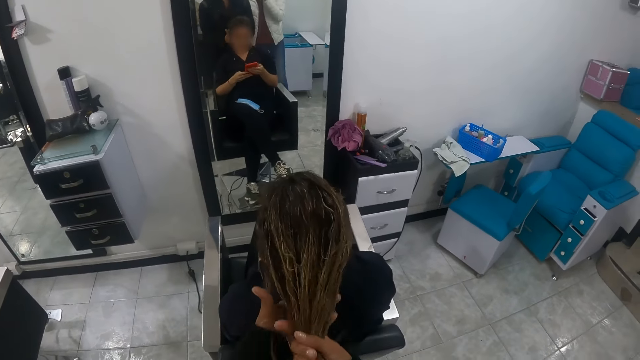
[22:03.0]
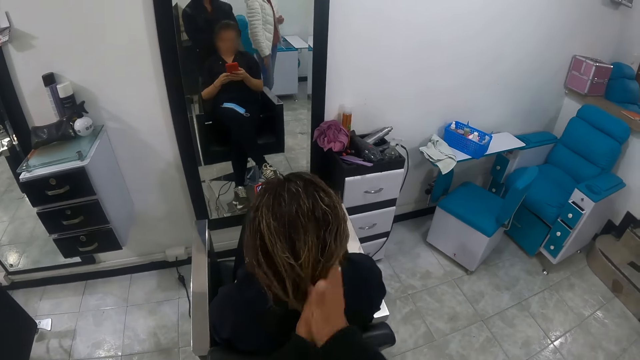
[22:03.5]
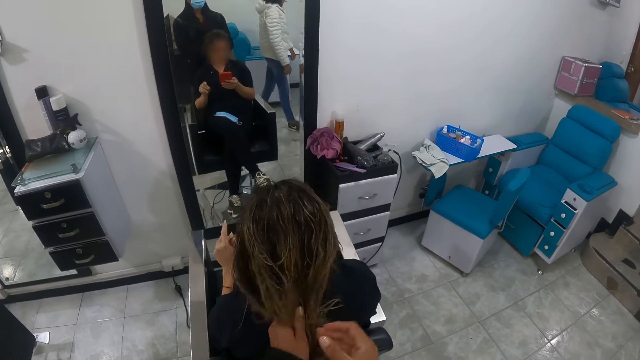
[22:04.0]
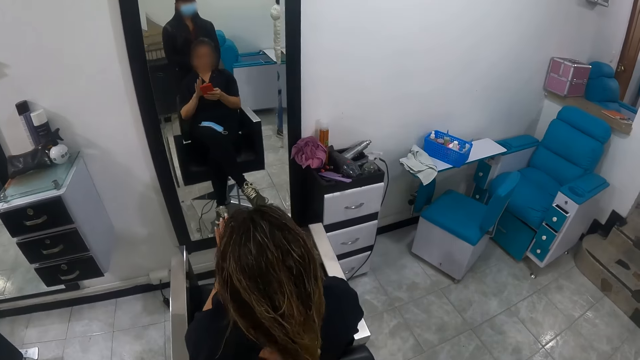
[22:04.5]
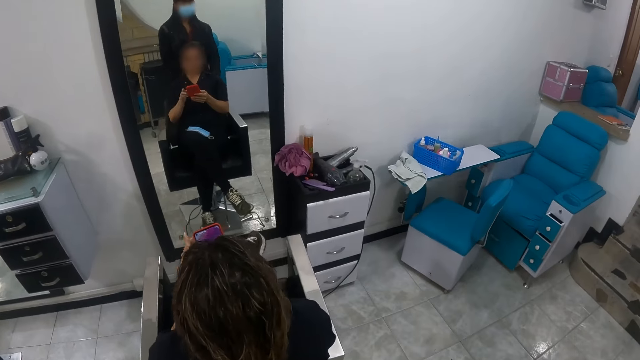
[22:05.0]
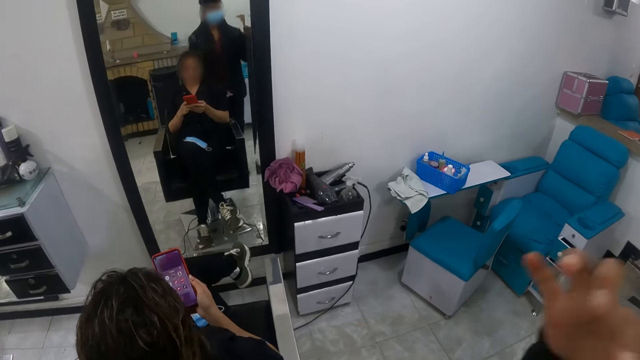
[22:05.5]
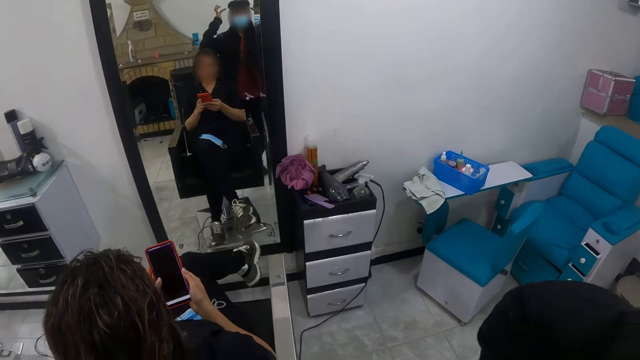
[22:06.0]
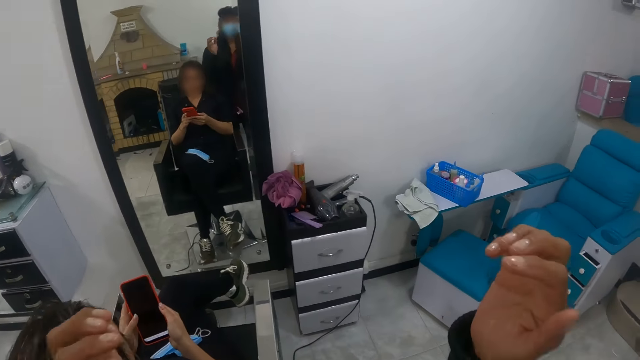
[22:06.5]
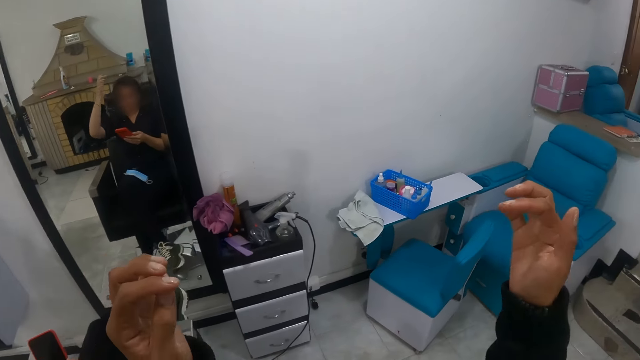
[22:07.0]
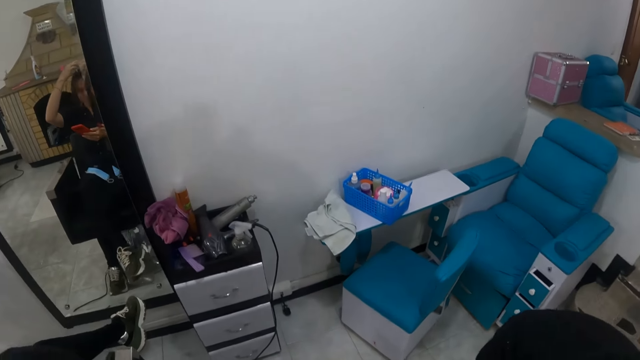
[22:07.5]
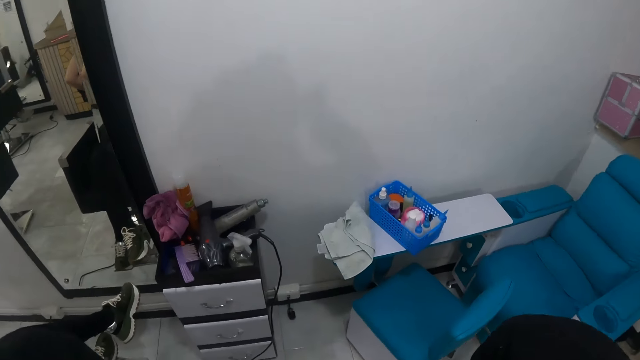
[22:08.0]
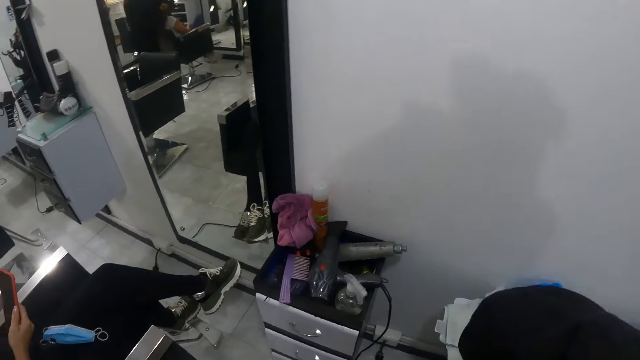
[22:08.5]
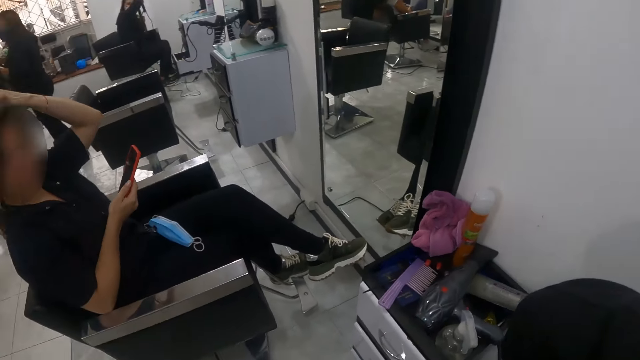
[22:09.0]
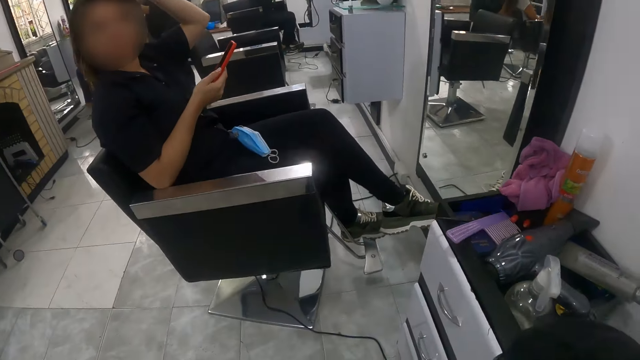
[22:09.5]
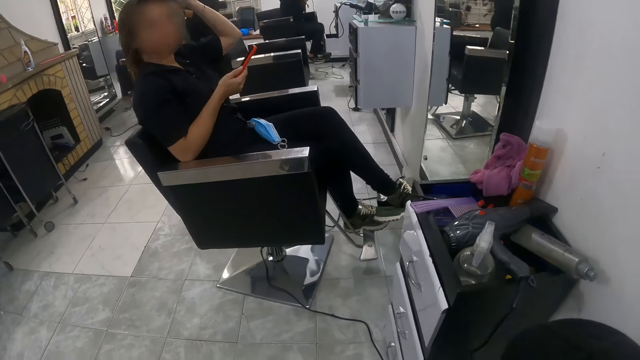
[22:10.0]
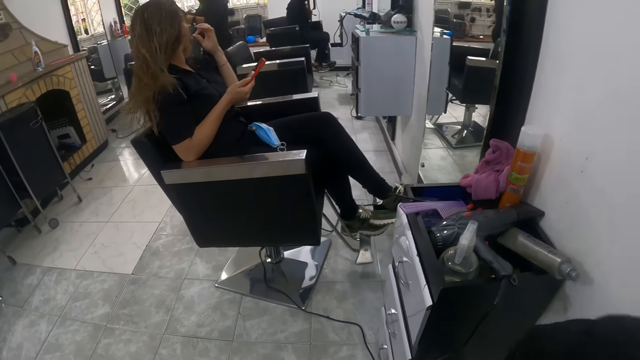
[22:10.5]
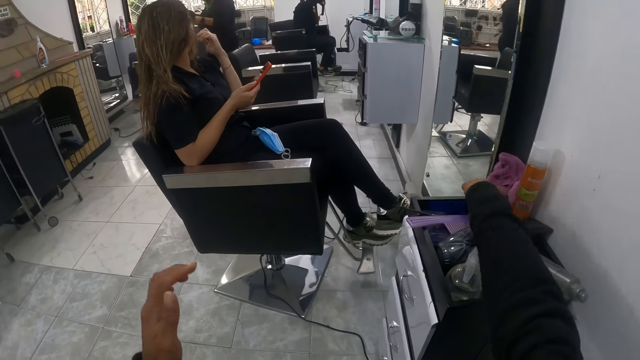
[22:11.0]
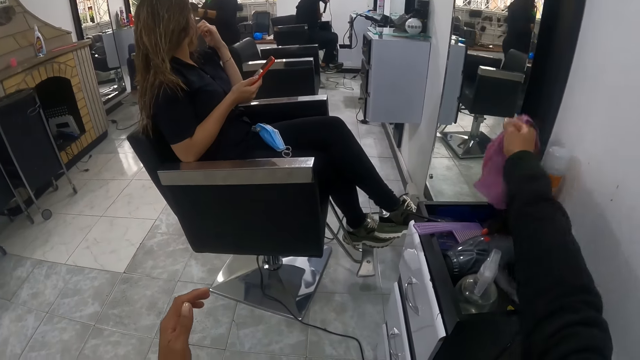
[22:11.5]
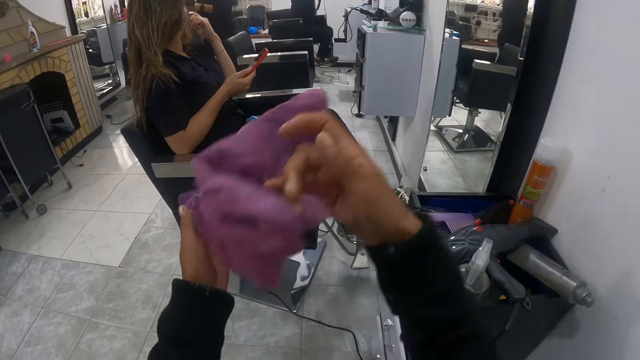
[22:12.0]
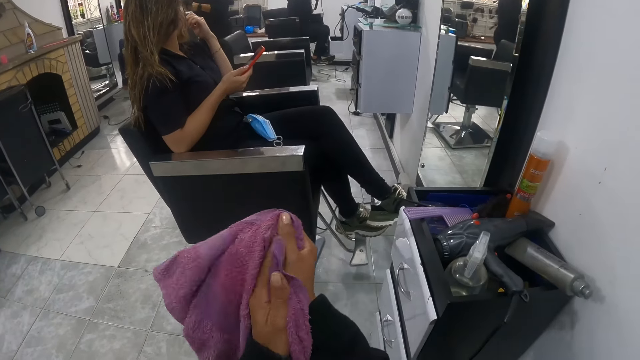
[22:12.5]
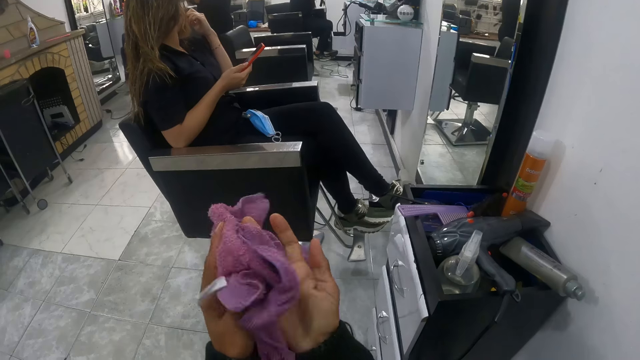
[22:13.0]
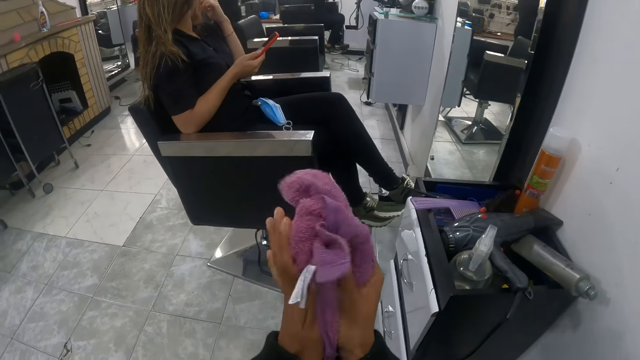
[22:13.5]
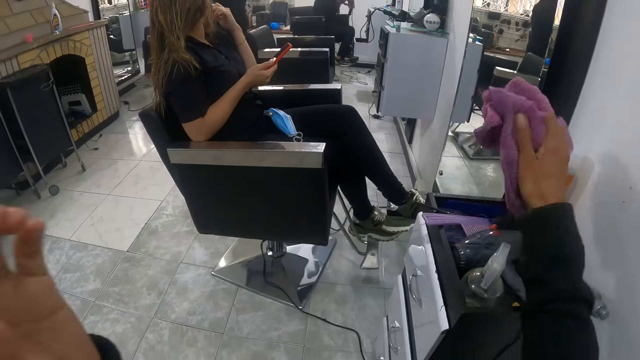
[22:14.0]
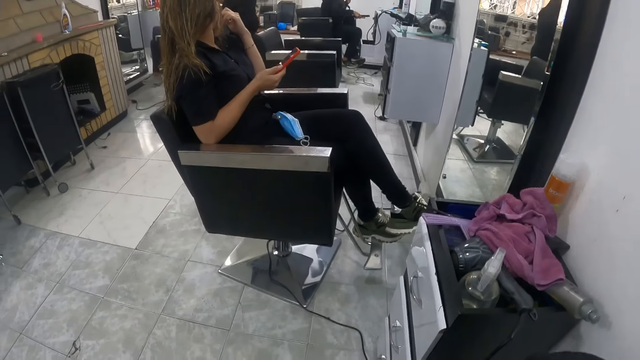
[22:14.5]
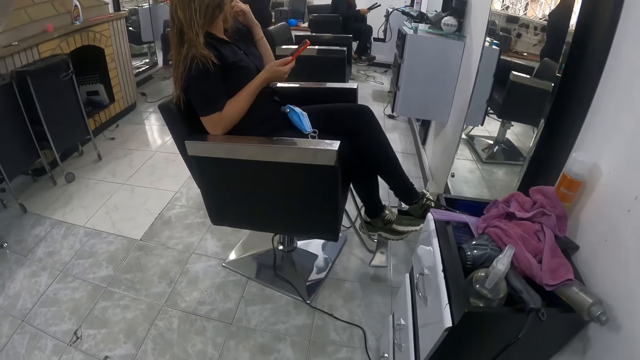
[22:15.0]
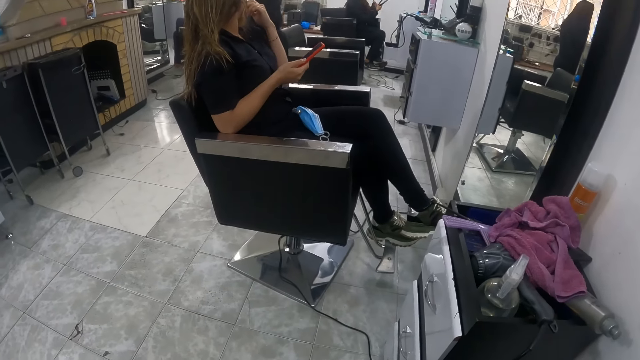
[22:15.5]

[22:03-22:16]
The woman holds the phone with both hands. The camera wearer touches her hair with both hands. The woman scrolls the phone. The woman holds the phone with her right hand. The camera wearer sits on the chair. She picks the hand towel from the cabinet with her right hand. She rubs both hands with the towel. She drops the towel in the cabinet with her right hand.

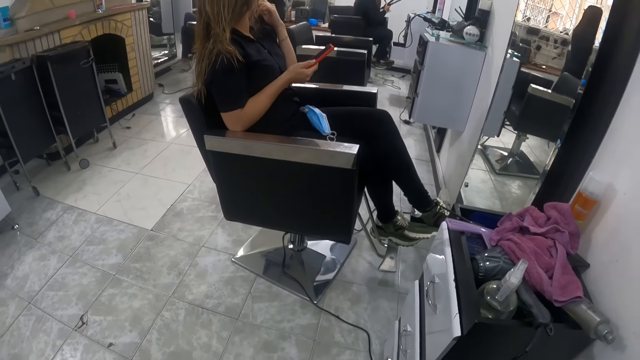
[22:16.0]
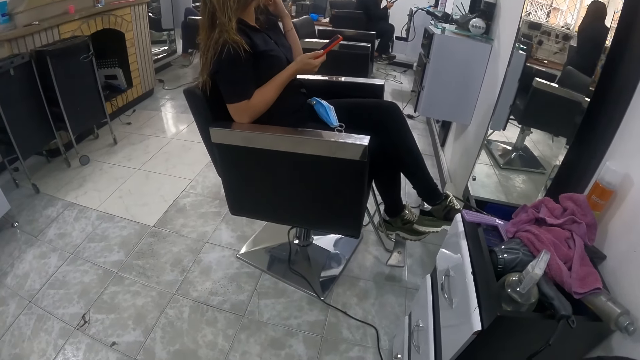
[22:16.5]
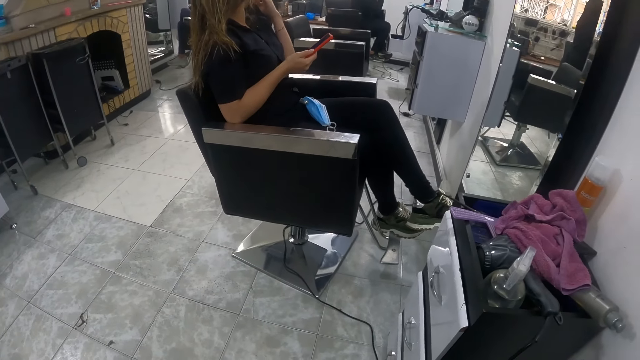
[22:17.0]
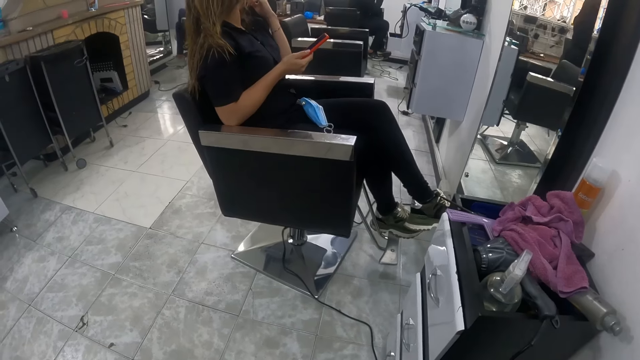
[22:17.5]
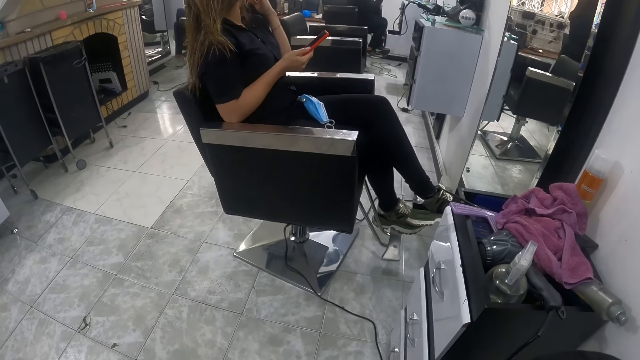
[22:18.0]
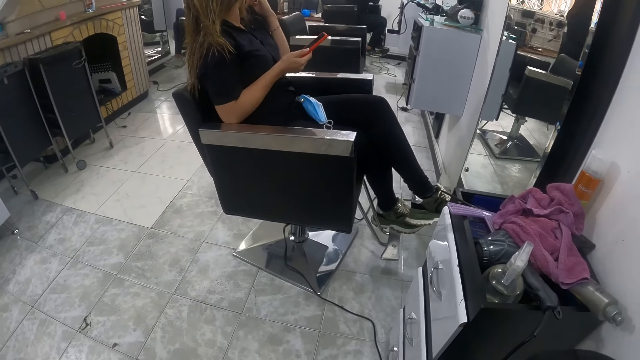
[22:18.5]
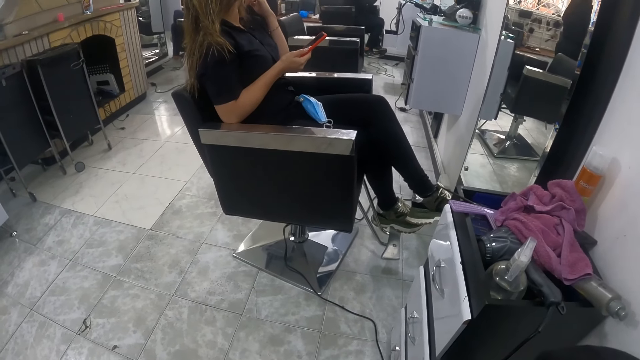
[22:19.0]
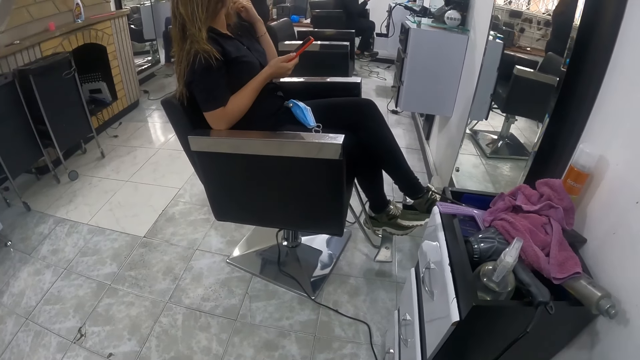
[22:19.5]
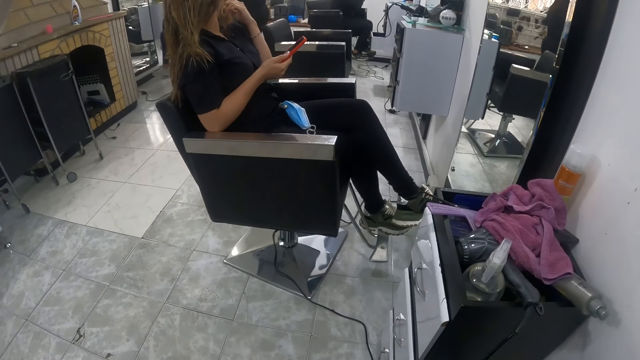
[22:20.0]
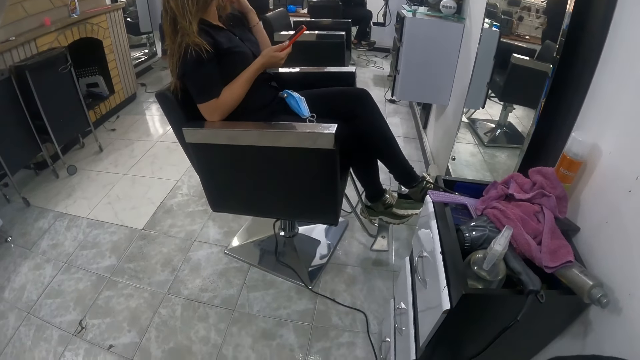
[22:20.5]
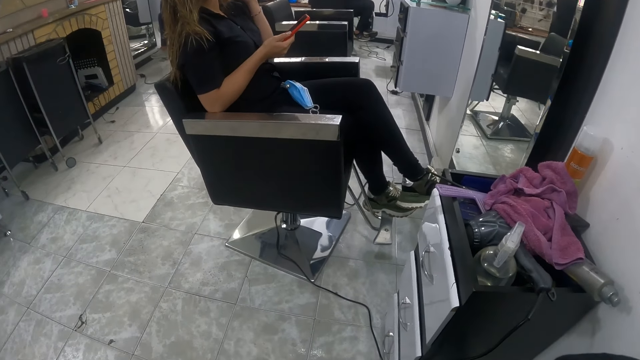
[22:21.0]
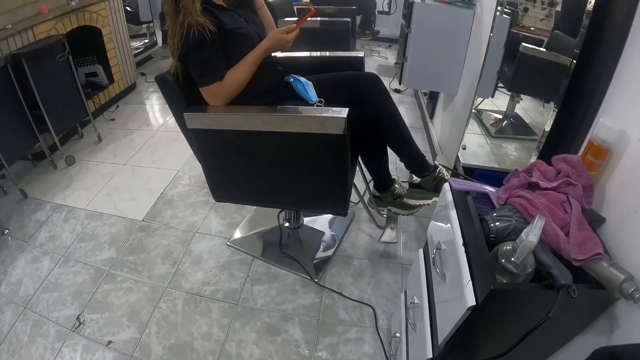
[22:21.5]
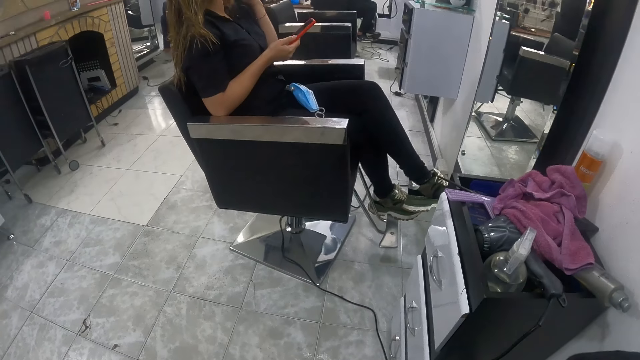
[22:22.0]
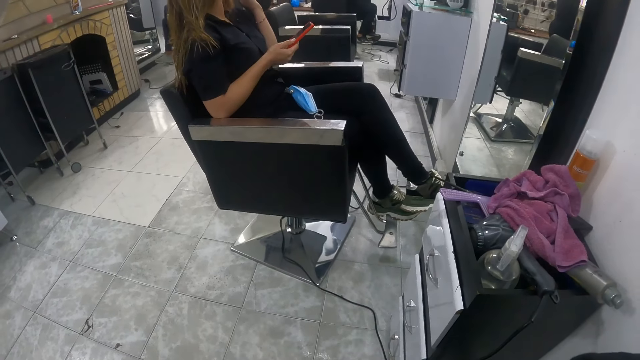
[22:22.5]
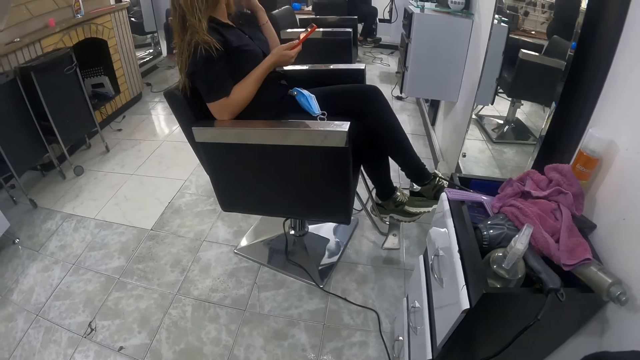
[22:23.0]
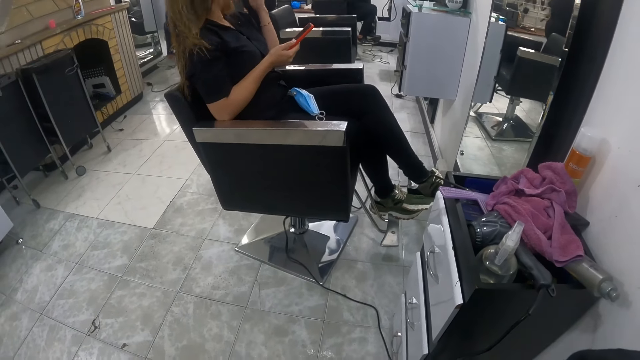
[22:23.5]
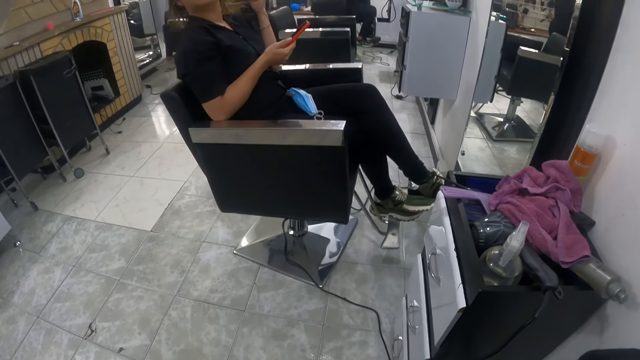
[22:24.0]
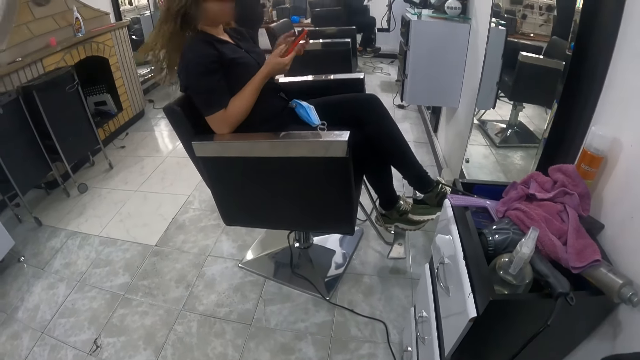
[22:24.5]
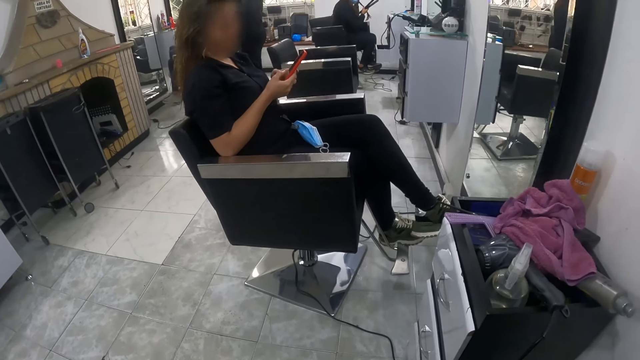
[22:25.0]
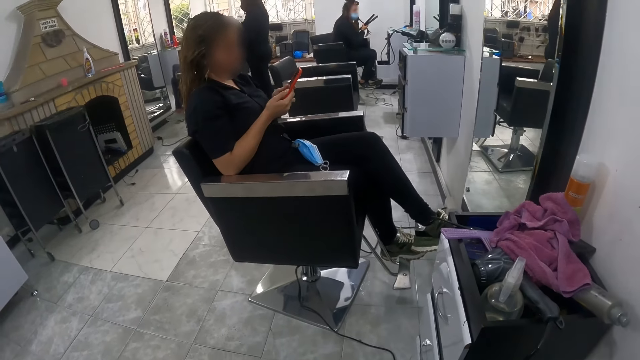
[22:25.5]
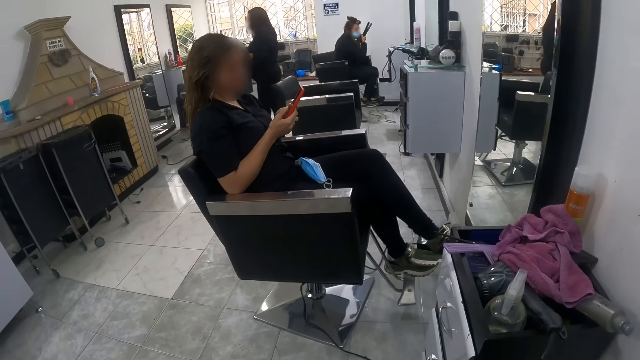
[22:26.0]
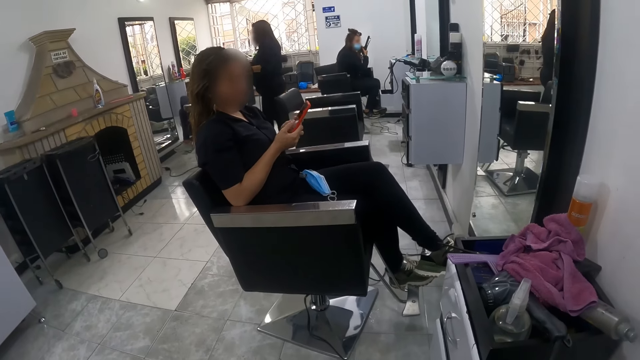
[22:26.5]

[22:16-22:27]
A person looks at another person. A third person straightens a person's hair with blow dry and comb. The woman operates the phone with both hands. The camera wearer interacts with the woman.
